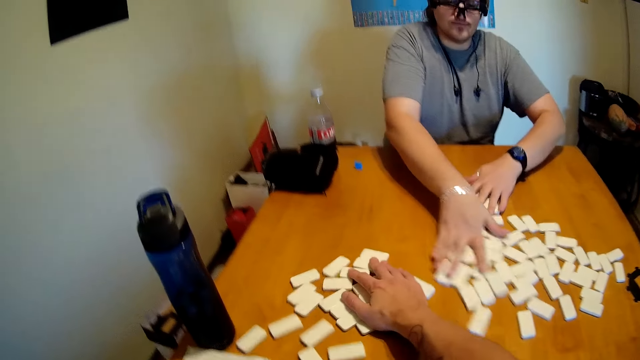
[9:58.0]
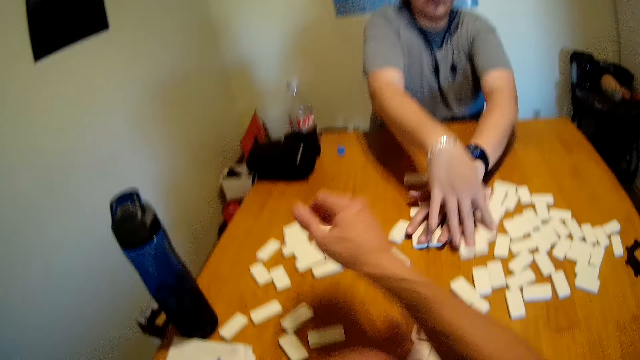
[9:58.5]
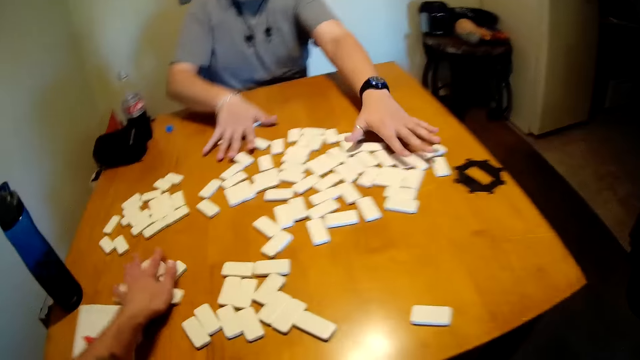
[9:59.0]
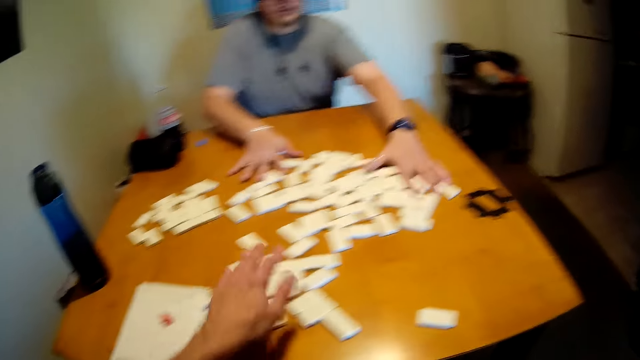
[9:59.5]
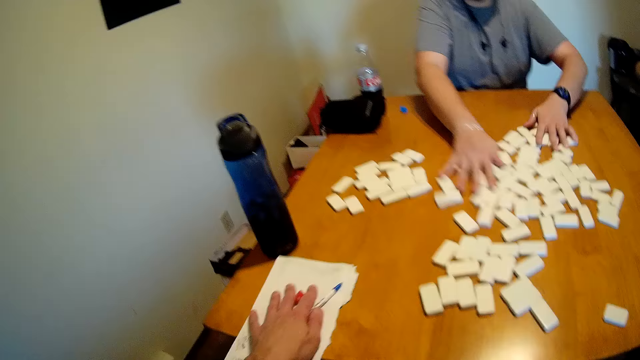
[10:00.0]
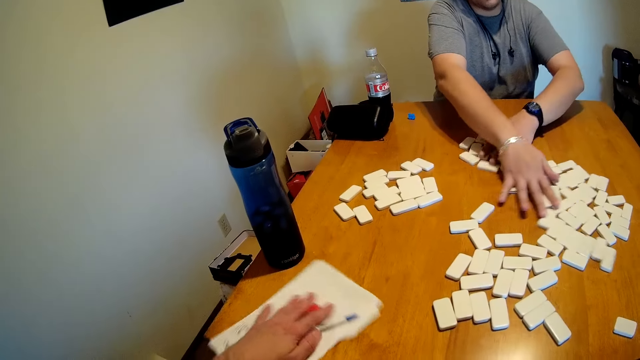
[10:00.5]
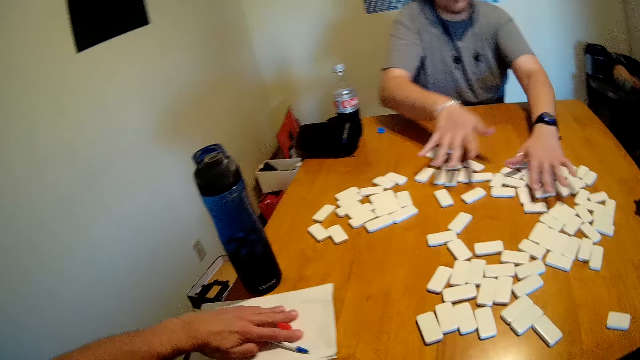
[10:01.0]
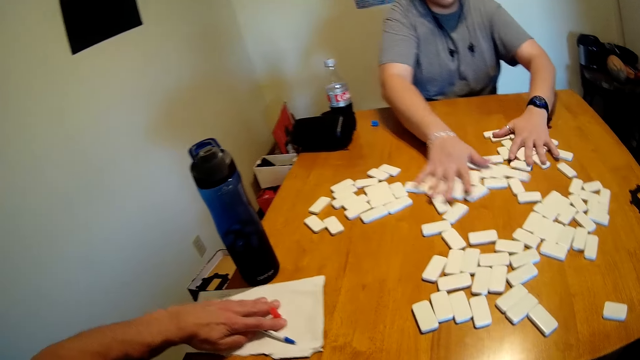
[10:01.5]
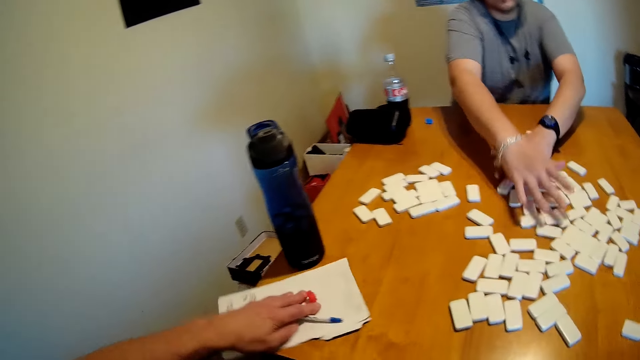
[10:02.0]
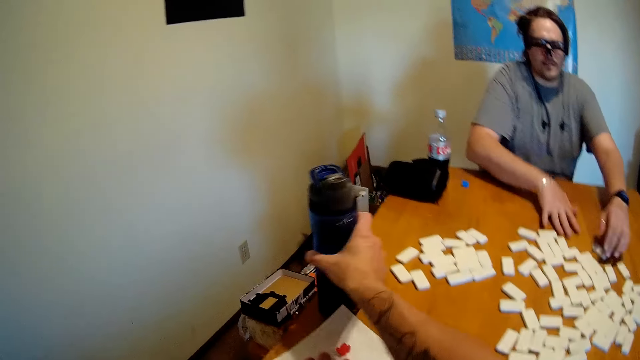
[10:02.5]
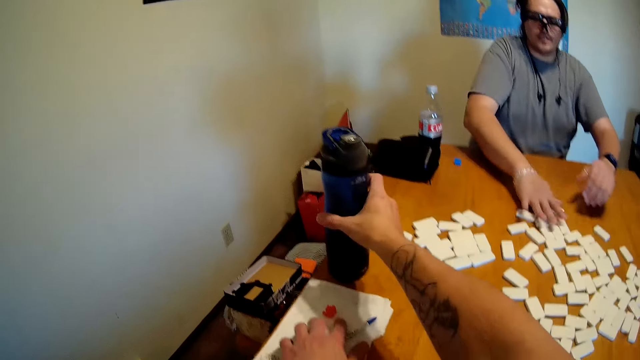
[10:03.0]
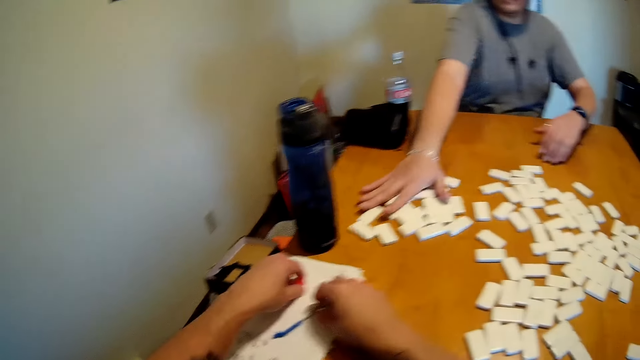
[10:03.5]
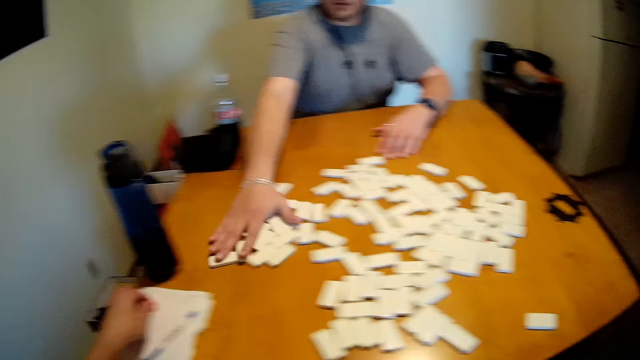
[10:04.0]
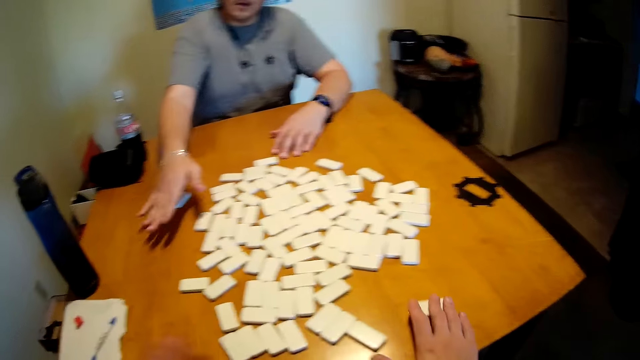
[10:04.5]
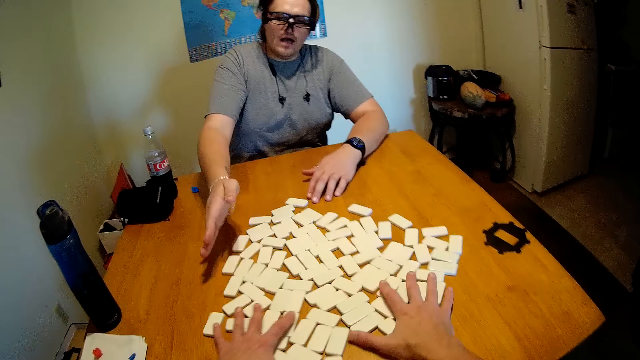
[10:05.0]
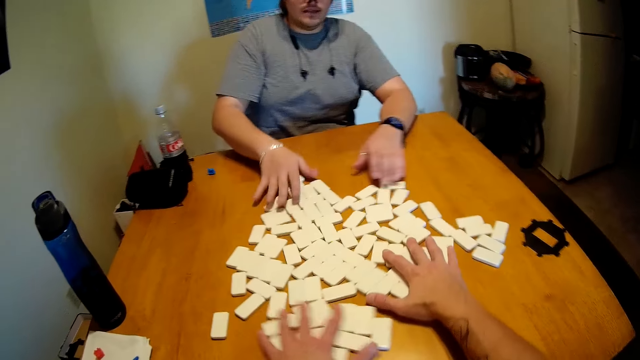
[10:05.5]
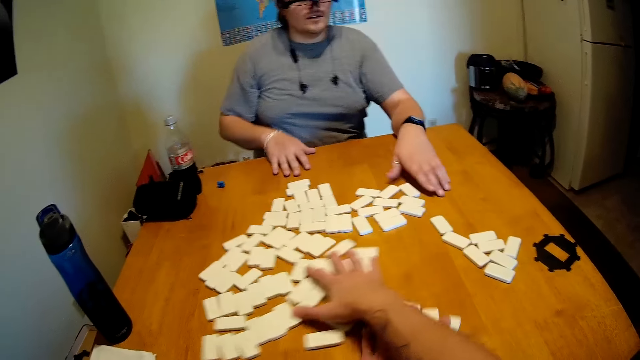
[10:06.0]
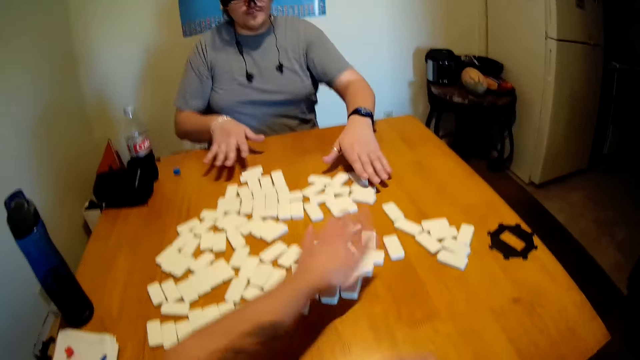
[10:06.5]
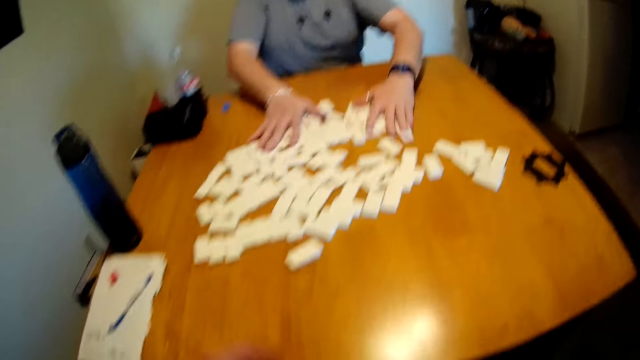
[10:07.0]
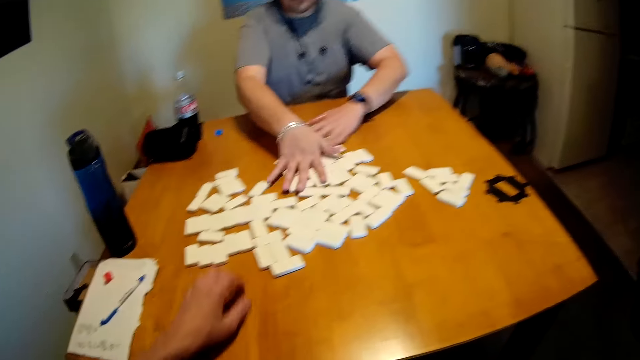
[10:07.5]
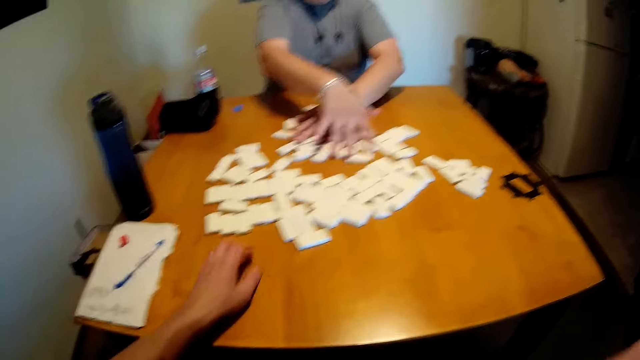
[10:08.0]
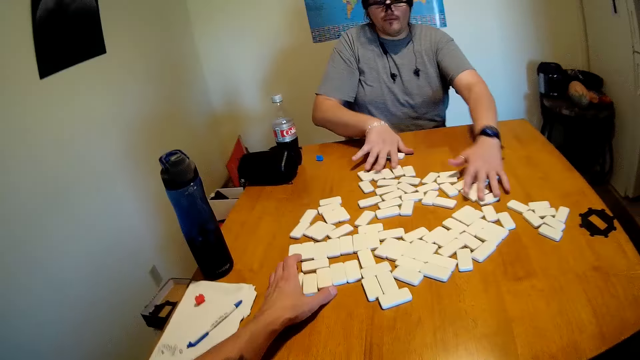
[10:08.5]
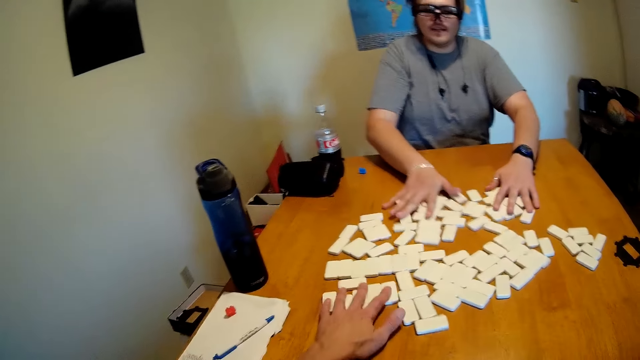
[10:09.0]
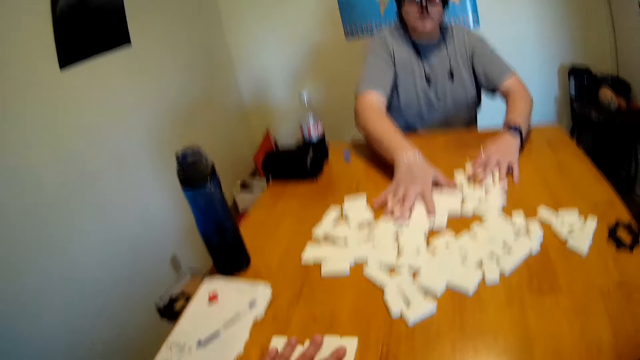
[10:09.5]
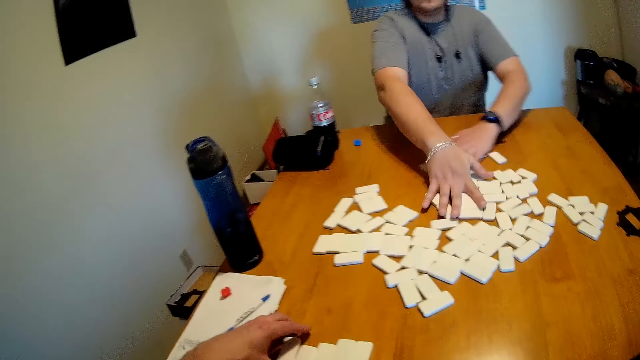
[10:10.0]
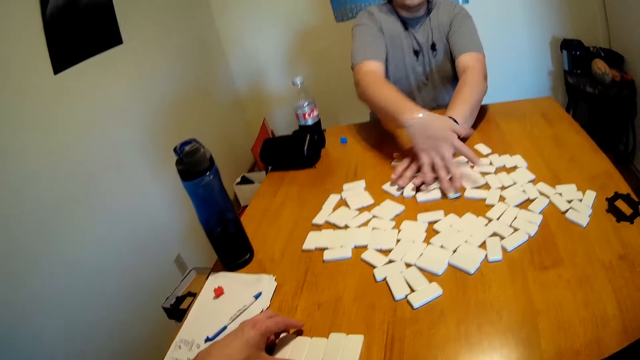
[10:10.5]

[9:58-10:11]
The camera wearer lifts the hand. They move the paper on the table. They move the bottle. They hold something on the paper. A man arranges the dominoes on the table. The camera wearer mixes the dominoes together.

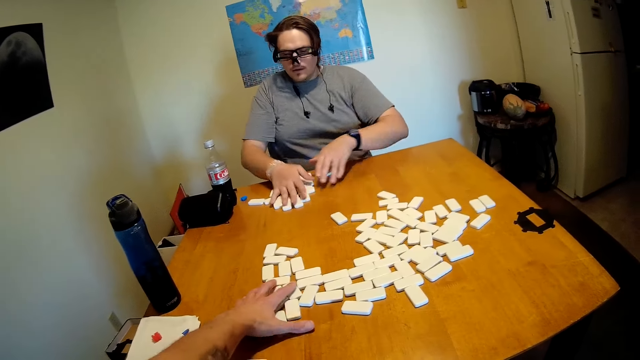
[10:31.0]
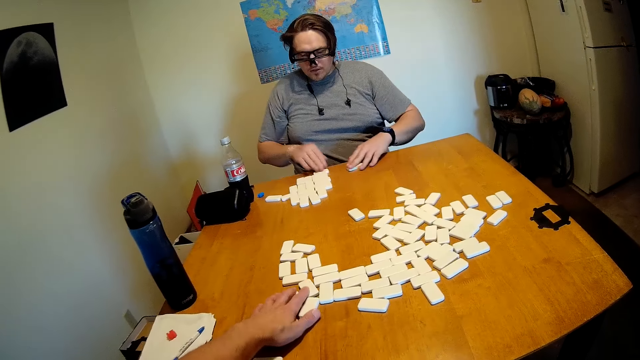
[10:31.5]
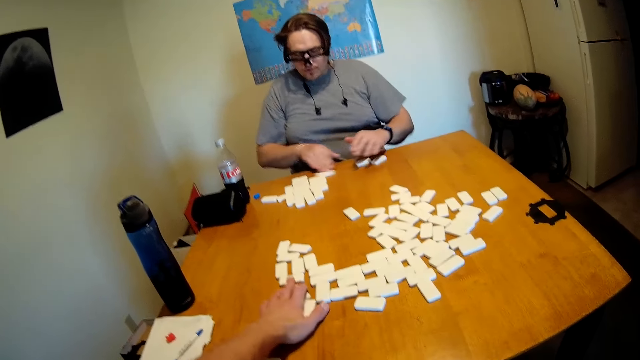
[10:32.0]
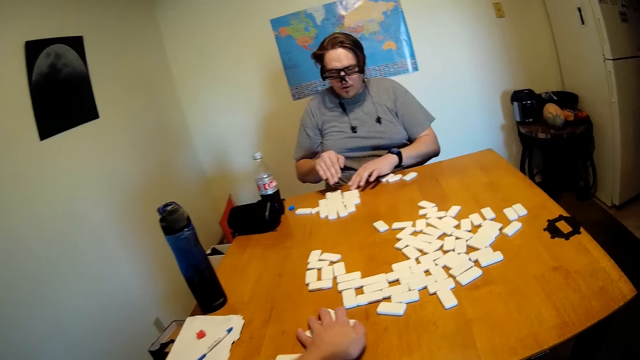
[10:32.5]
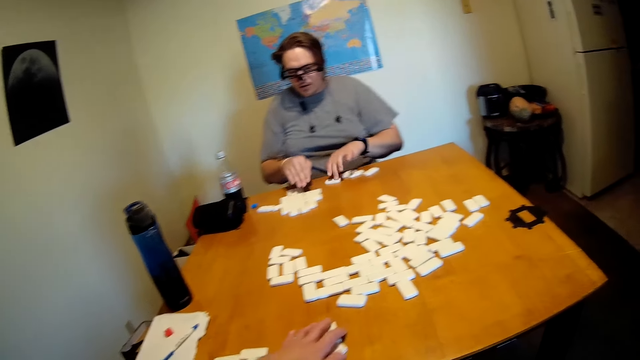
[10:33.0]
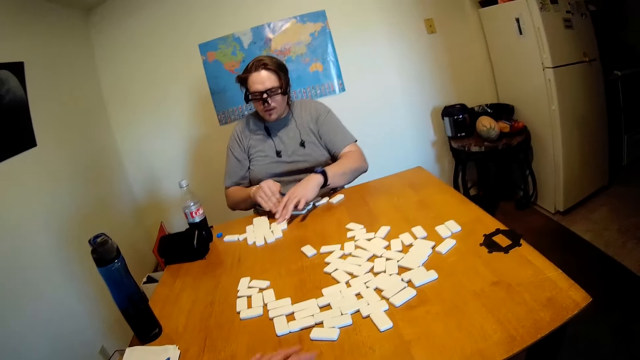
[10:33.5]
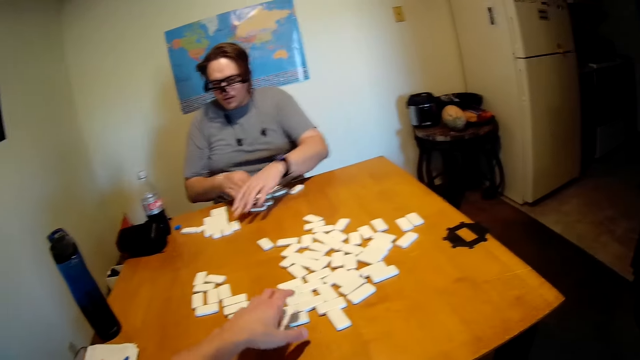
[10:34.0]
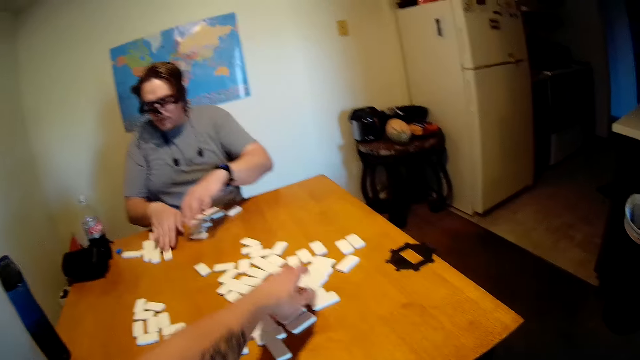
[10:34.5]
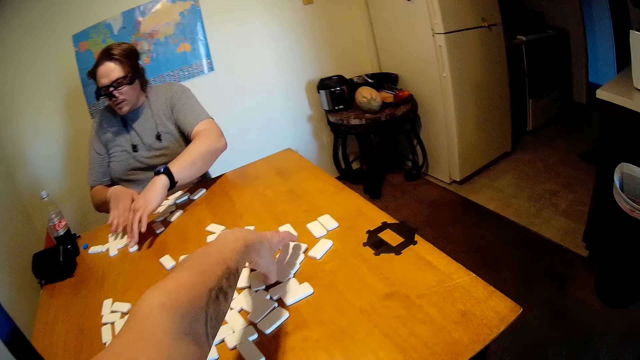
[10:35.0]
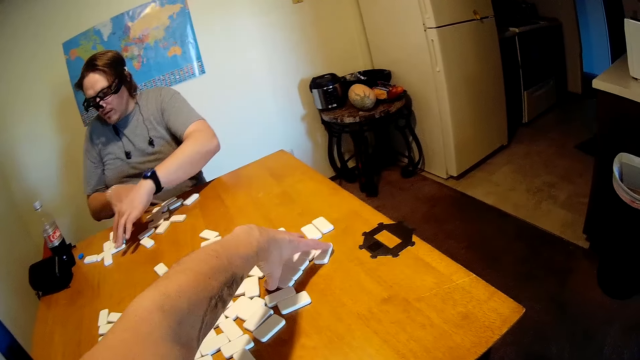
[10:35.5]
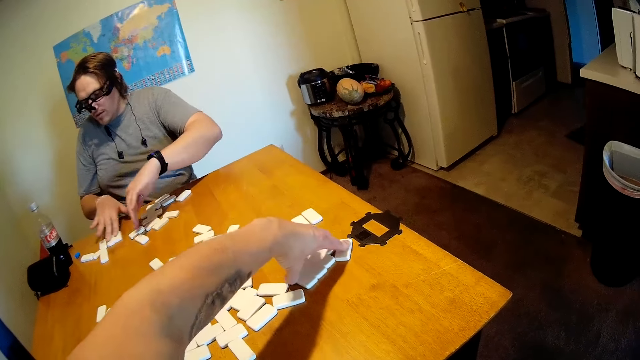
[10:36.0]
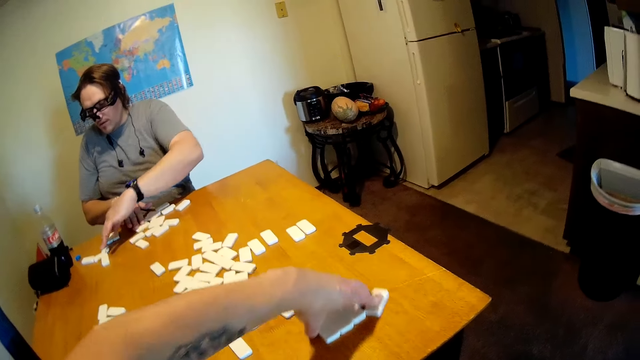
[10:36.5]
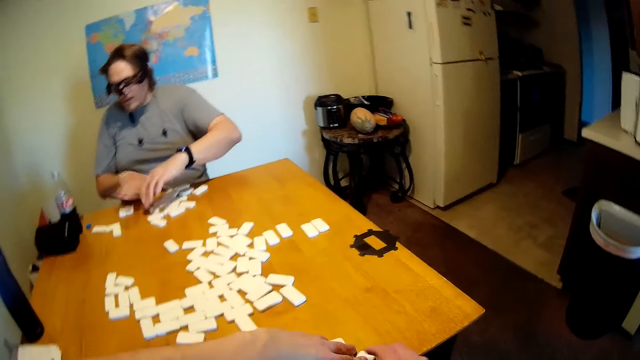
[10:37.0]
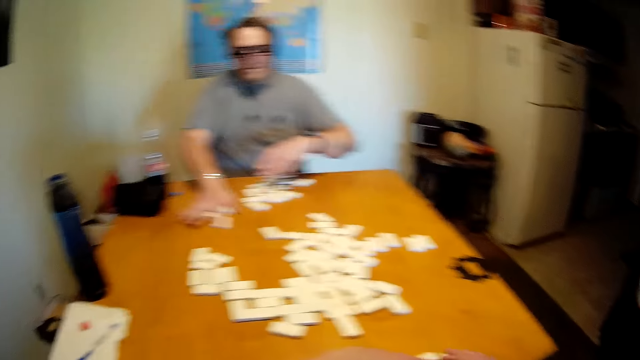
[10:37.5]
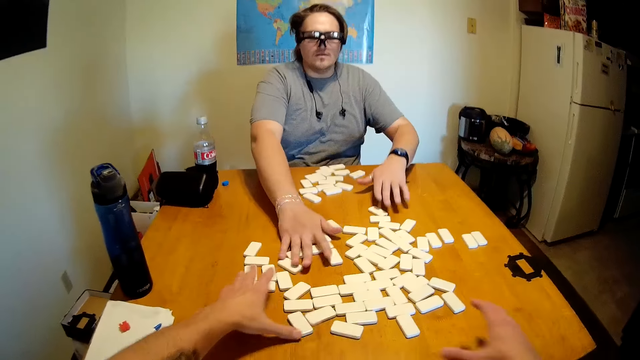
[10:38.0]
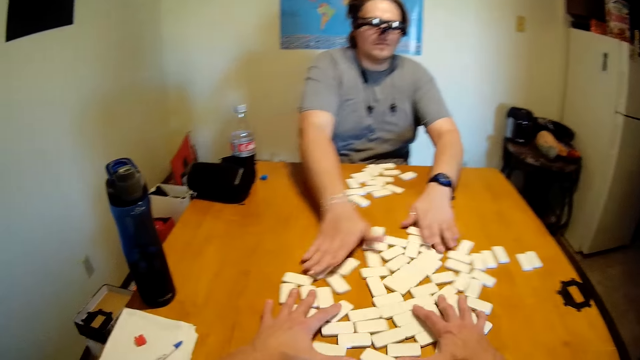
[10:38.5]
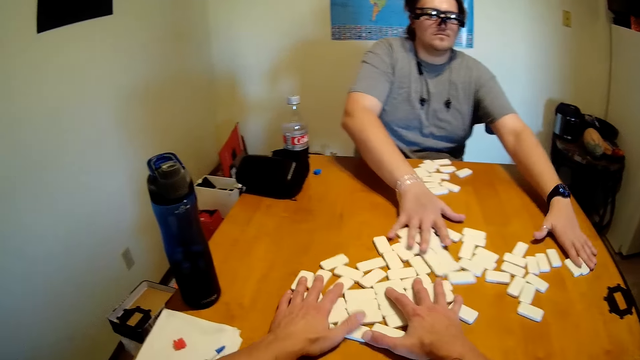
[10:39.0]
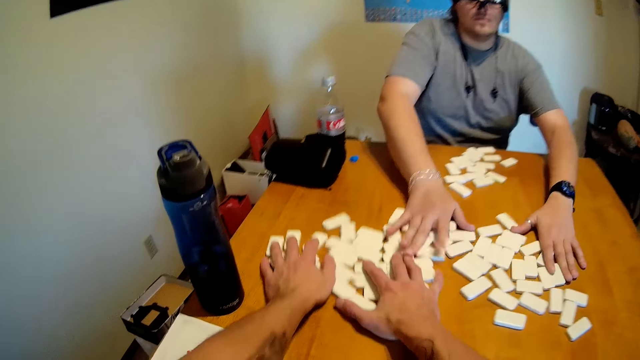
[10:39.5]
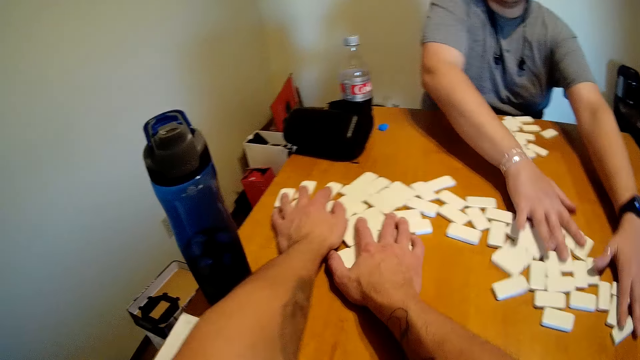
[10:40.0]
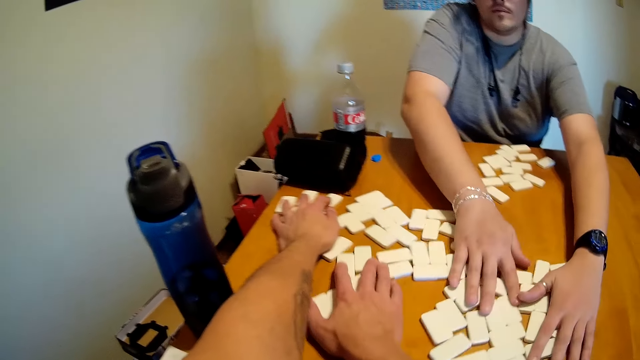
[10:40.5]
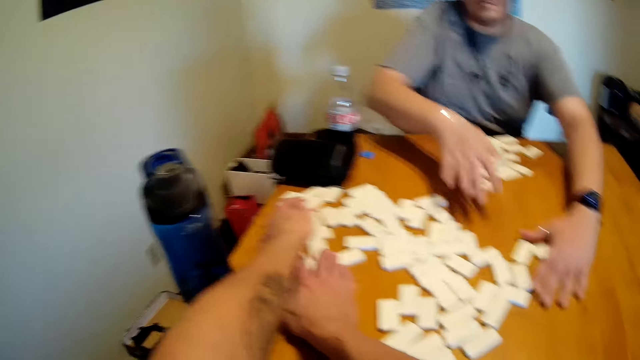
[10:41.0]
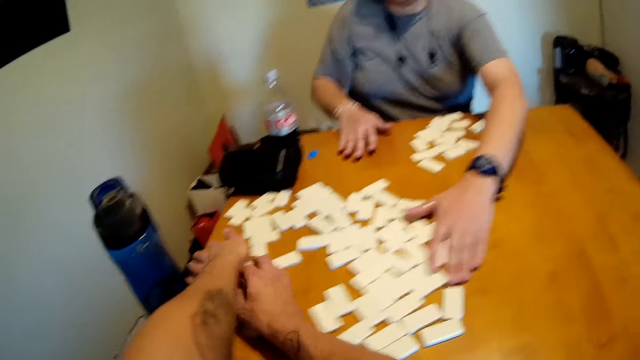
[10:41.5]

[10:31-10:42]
A man arranges the dominoes. The camera wearer moves the dominoes. They take dominoes from the table. They mix the dominoes. They move the dominoes aside.
